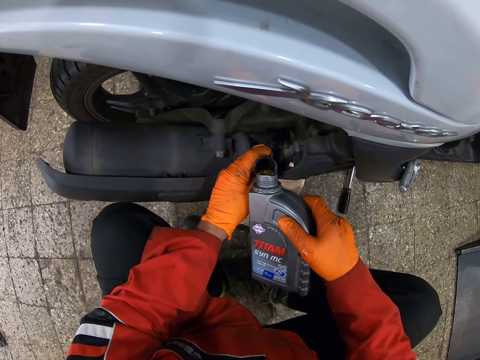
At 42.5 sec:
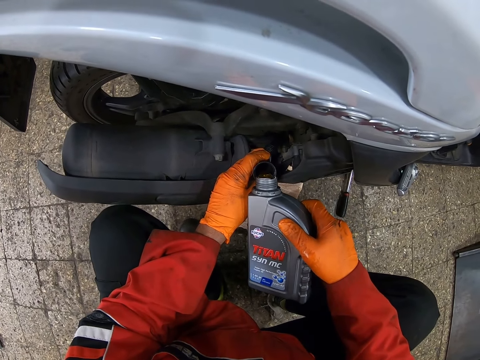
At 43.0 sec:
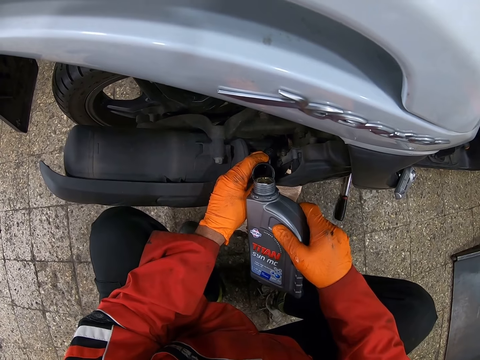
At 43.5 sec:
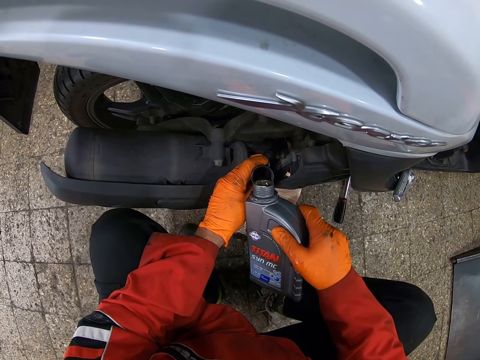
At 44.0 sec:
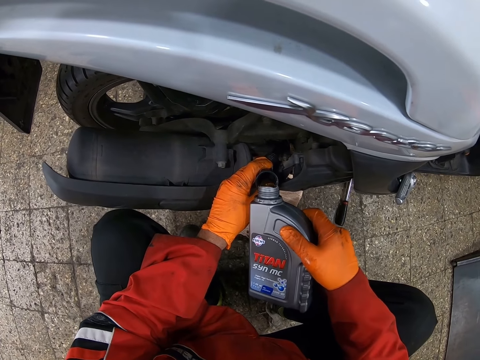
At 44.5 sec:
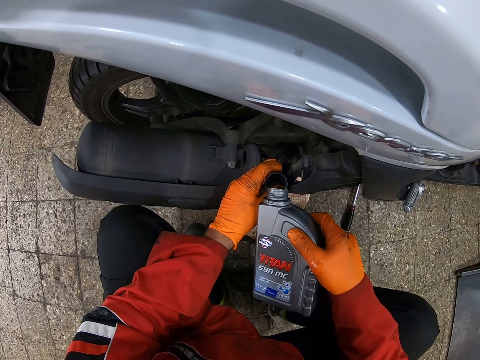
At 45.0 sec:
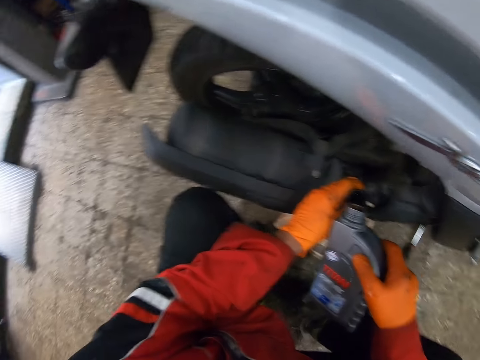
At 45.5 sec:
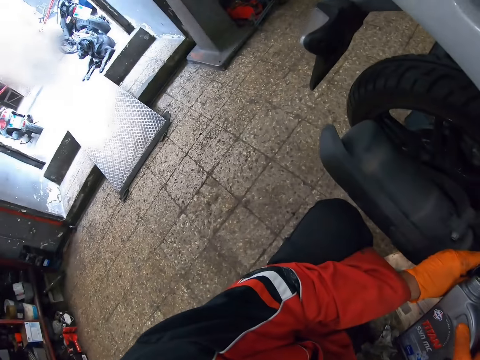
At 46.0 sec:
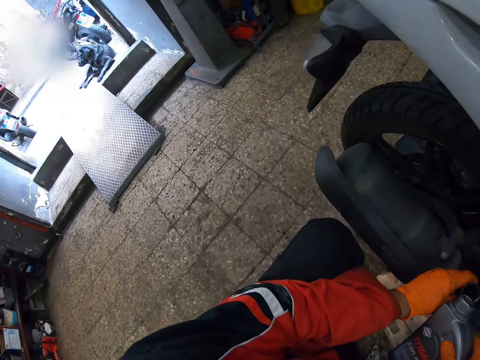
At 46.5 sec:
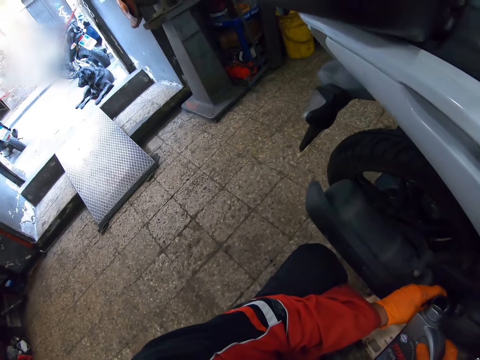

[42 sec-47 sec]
The camera wearer looks around.

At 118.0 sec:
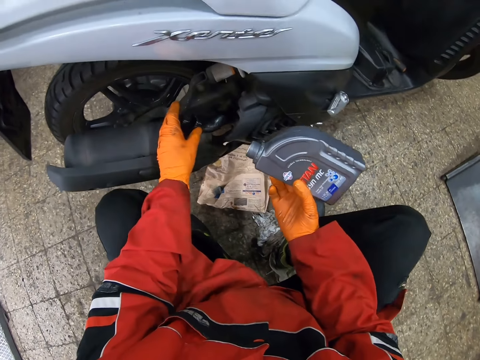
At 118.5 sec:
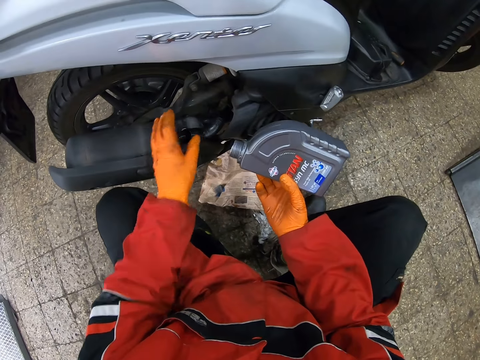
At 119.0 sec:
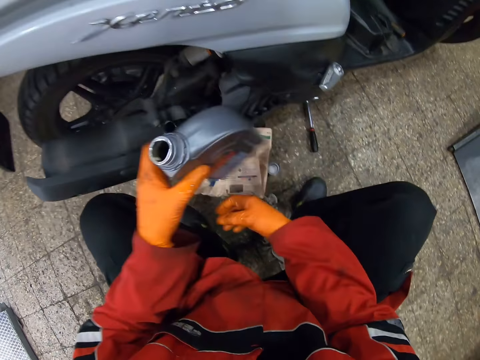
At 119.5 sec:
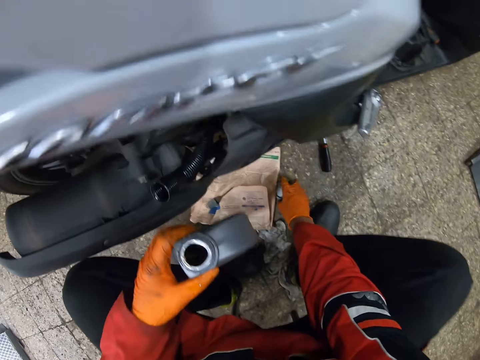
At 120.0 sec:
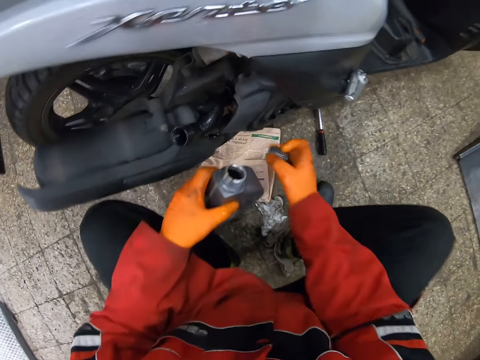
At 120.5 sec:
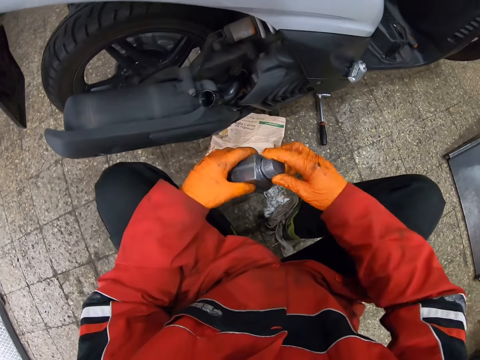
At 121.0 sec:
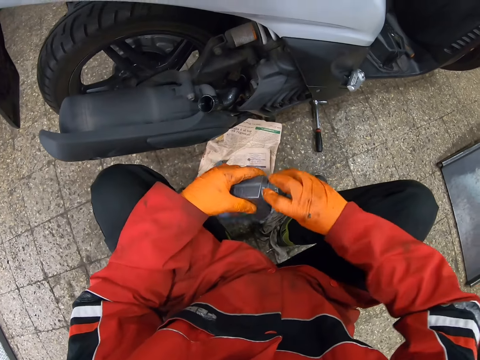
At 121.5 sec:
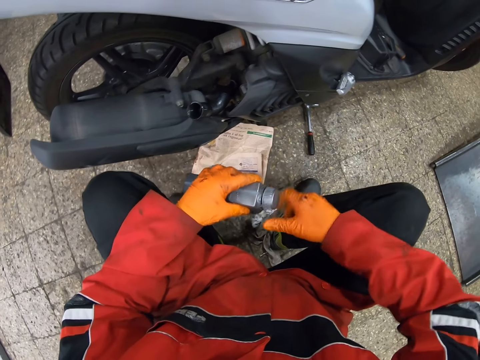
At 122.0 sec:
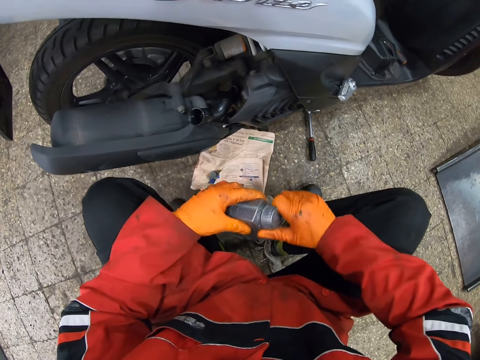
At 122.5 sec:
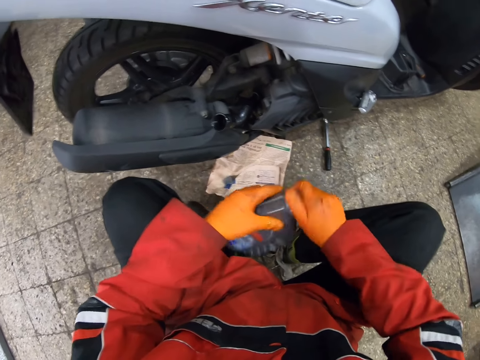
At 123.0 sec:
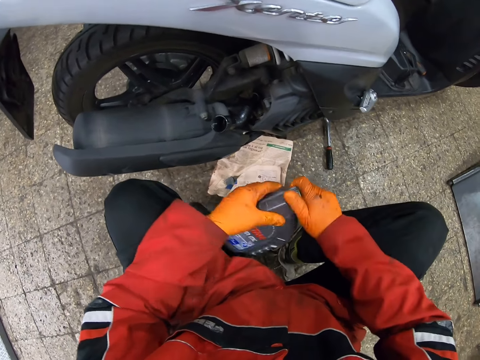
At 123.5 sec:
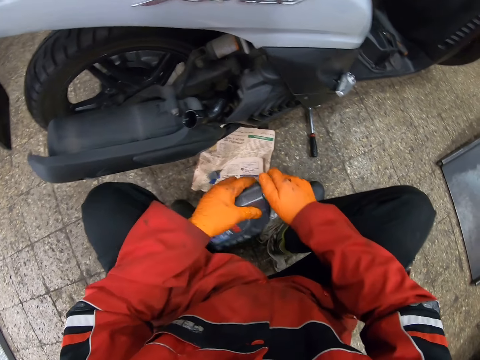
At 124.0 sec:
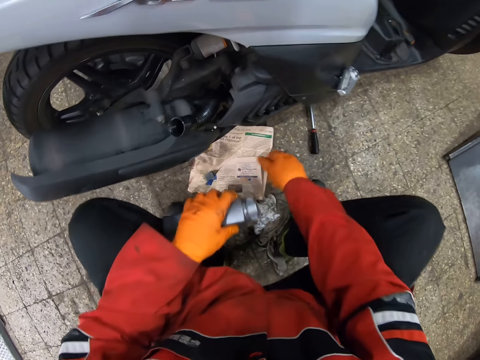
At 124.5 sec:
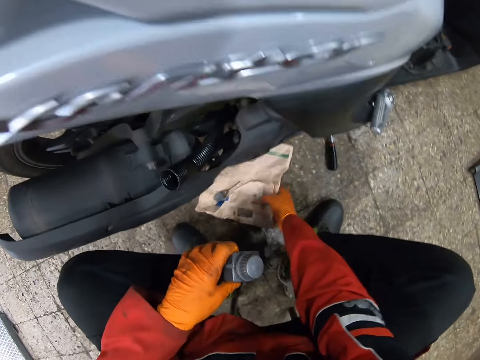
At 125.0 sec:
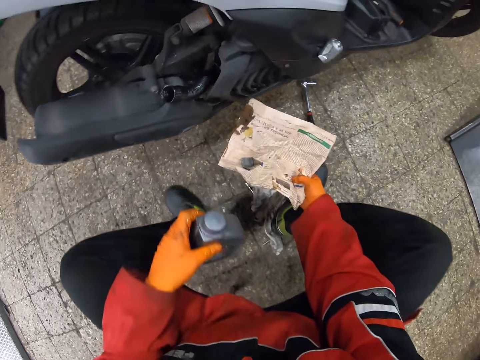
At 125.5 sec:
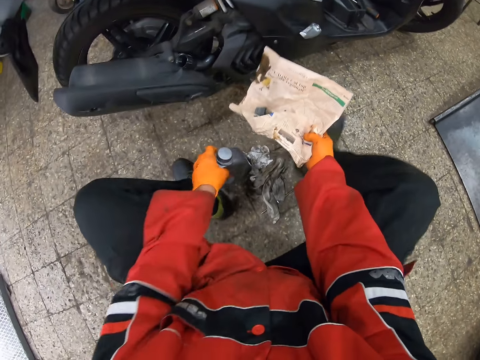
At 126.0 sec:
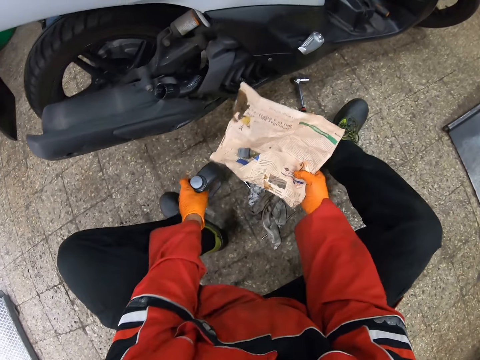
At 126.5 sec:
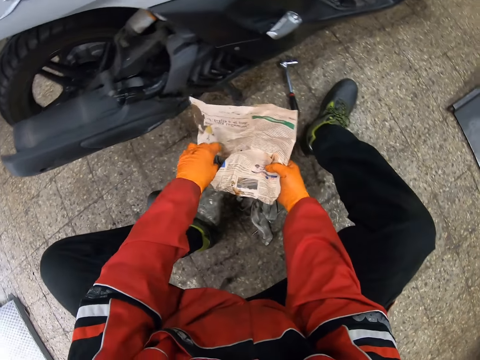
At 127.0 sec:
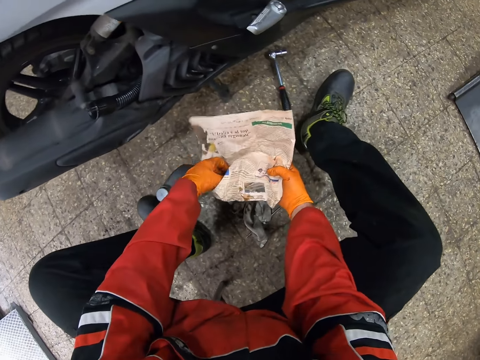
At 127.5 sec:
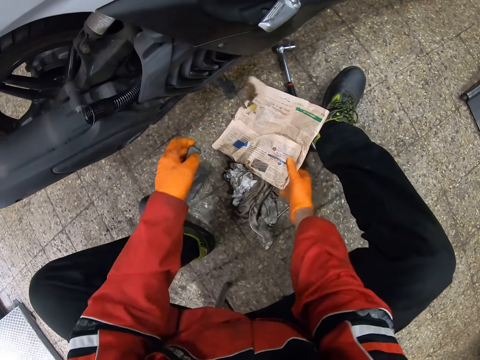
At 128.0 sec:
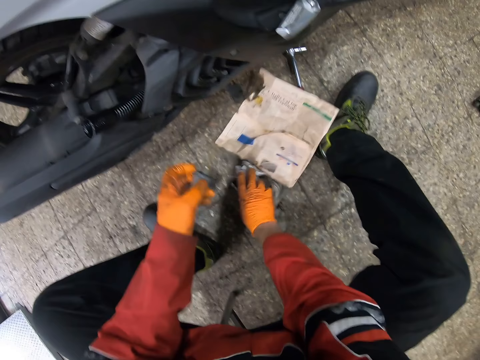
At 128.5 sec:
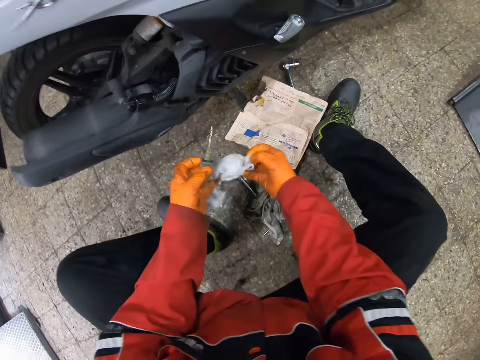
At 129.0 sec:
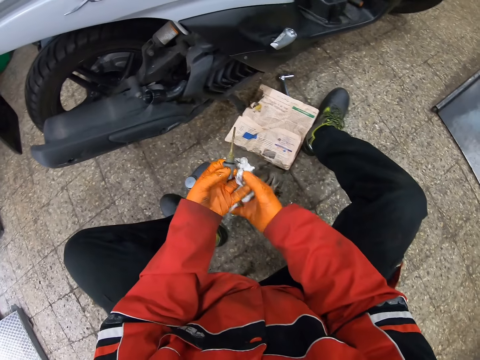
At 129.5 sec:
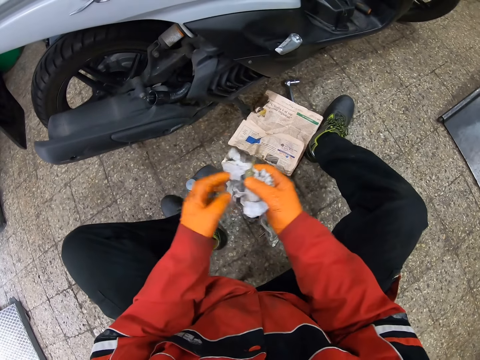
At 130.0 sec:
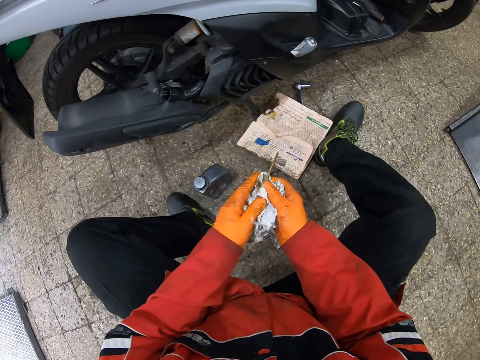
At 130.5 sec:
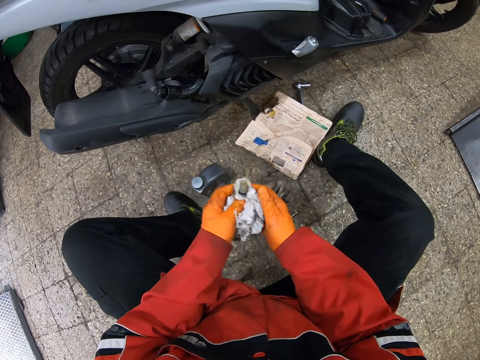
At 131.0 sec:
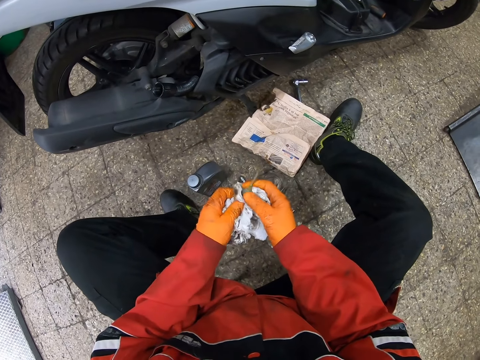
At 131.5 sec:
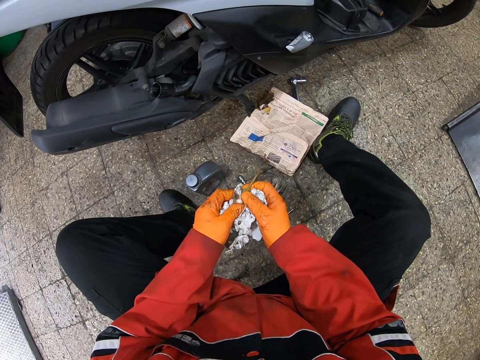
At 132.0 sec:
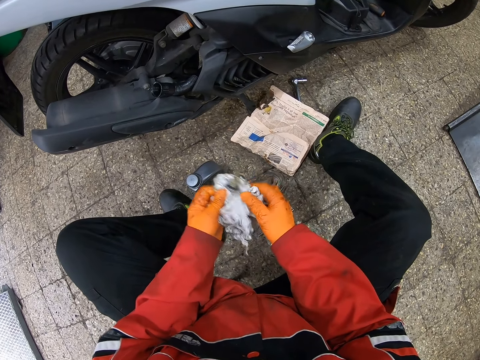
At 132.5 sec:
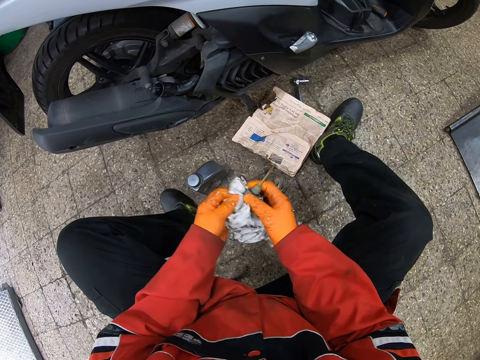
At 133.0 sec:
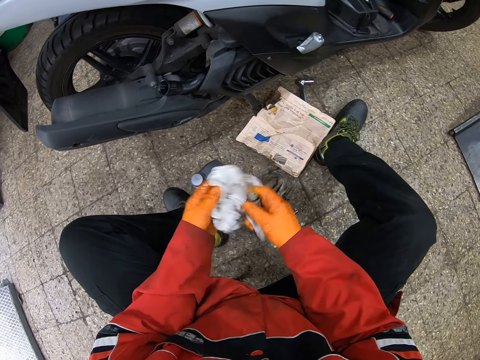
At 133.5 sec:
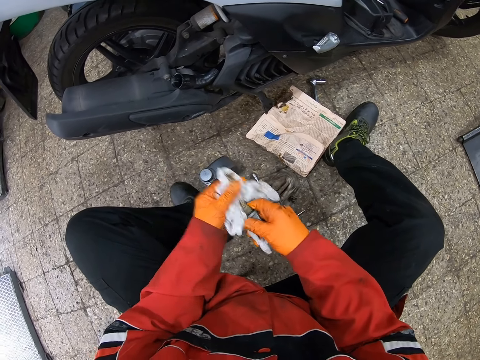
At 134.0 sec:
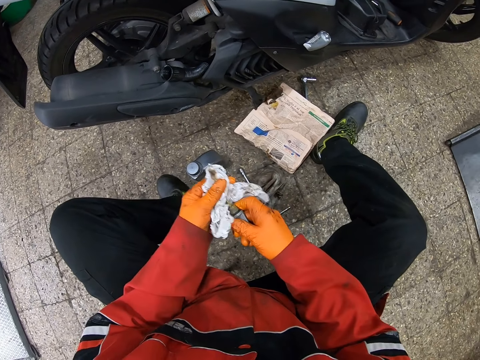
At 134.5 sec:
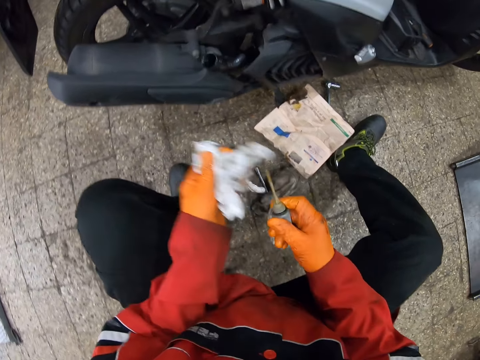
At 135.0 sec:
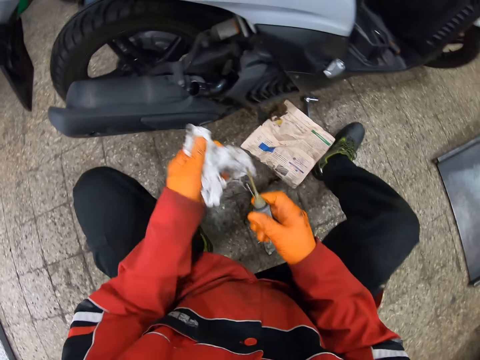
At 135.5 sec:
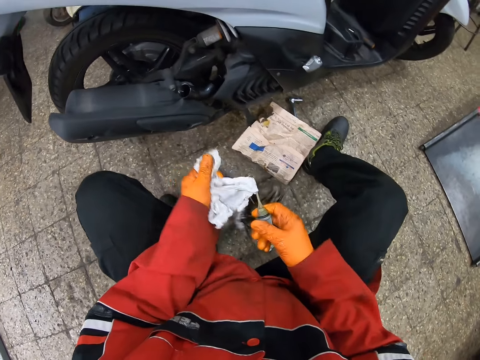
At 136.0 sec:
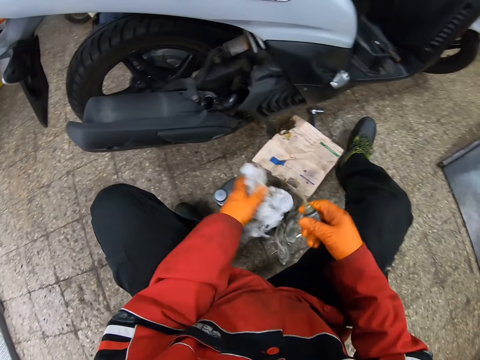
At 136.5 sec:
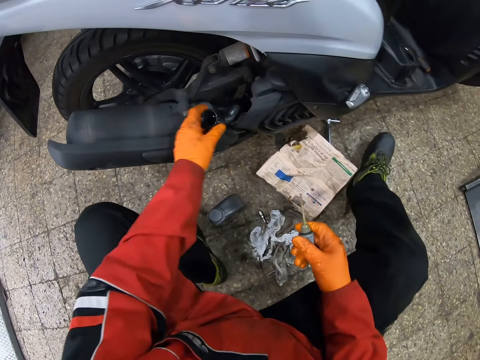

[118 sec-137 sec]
The camera wearer picks up the cover of the engine oil bottle from the floor with his right hand. He covers the engine oil bottle with the cover. He picks up the paper on the floor with his right hand. He drops the engine oil bottle on the floor with his left hand. He removes the dipstick from the paper with his left hand. He drops the paper on the floor with his right hand. He picks up the white rag on the floor with his right hand. He cleans the dipstick with the white rag.

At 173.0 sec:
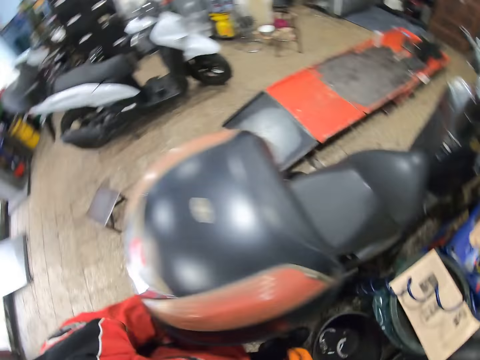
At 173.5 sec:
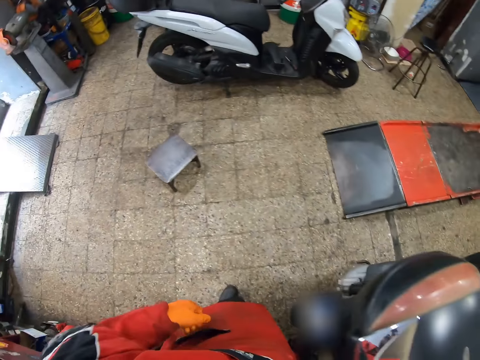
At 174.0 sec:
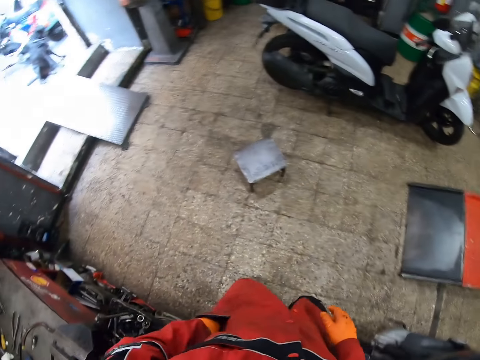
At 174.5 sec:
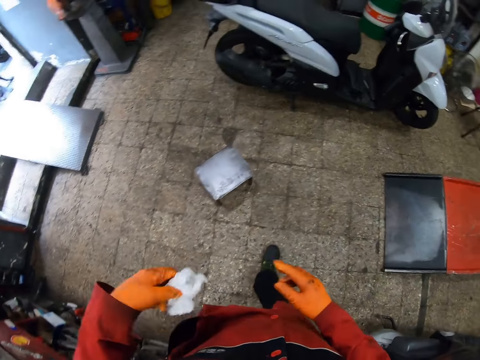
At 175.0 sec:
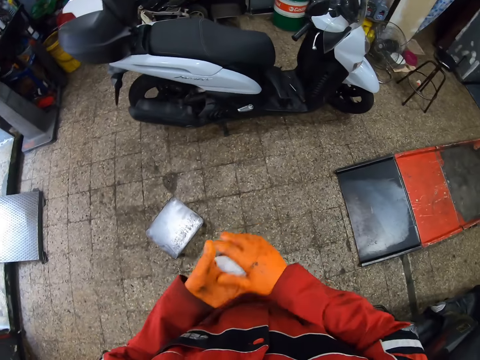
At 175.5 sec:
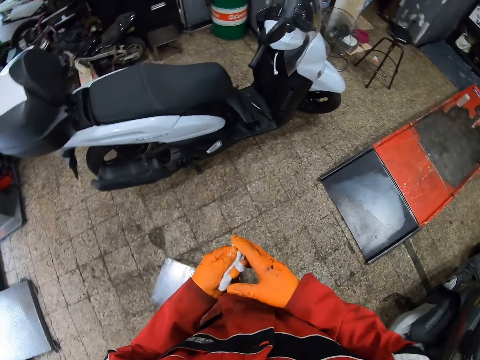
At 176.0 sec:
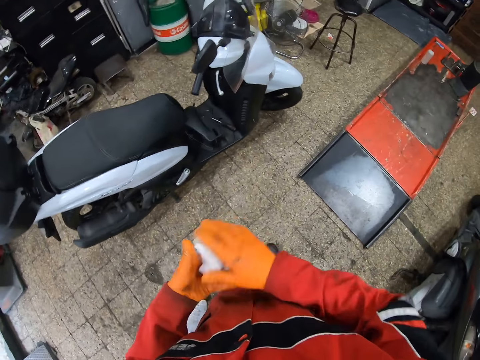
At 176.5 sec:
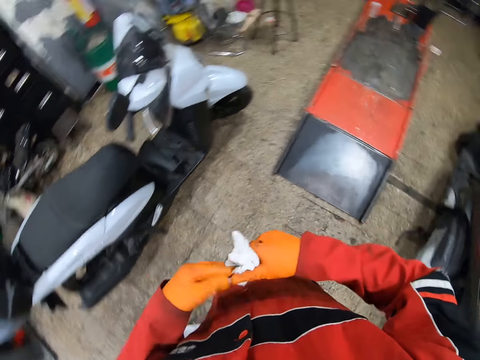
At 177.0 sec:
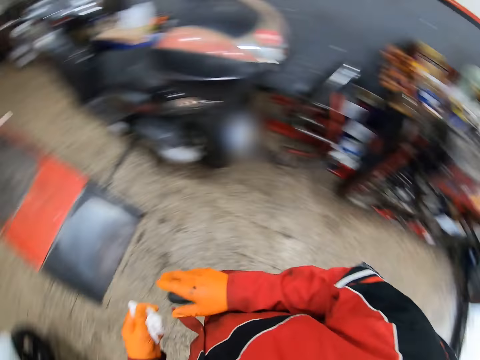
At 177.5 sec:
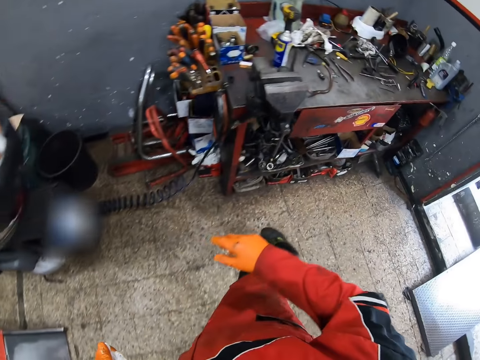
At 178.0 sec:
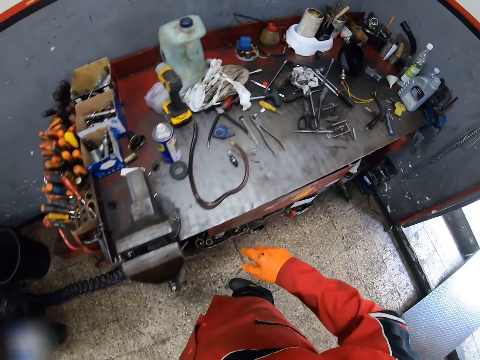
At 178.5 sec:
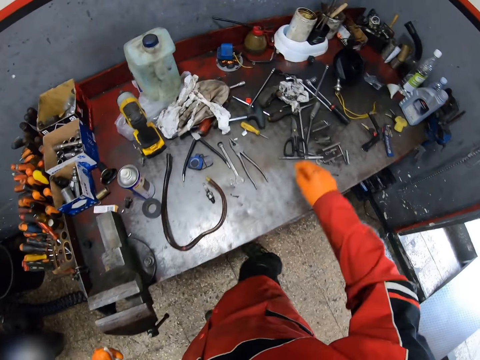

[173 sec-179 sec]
The camera wearer removes a handkerchief from his pocket with his left hand. He walks around. He cleans his hands with the handkerchief. He steps to the side.
